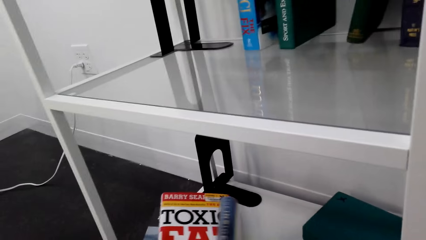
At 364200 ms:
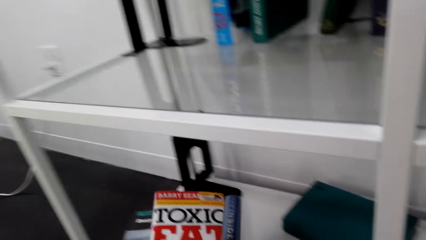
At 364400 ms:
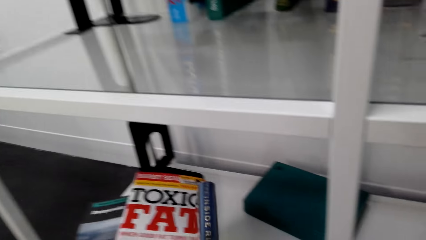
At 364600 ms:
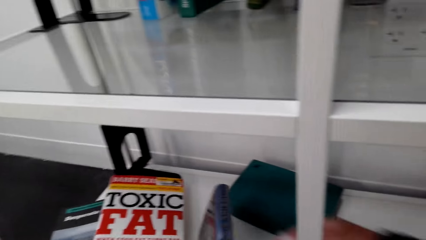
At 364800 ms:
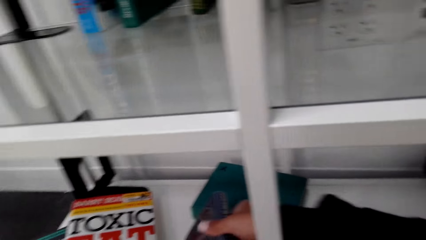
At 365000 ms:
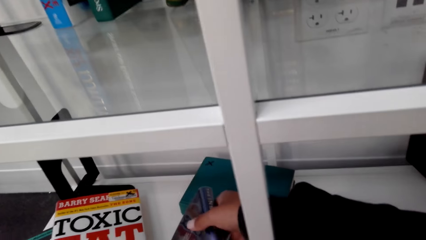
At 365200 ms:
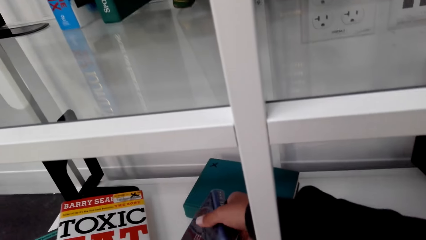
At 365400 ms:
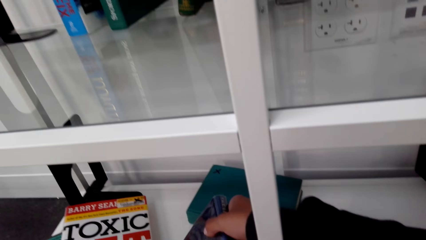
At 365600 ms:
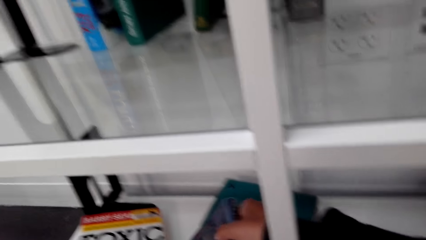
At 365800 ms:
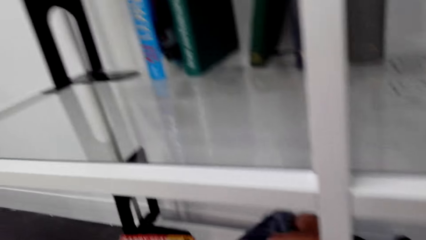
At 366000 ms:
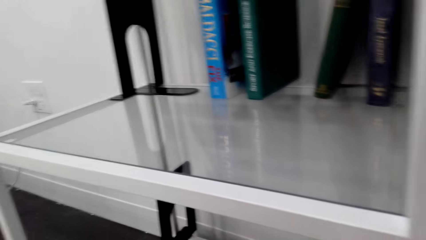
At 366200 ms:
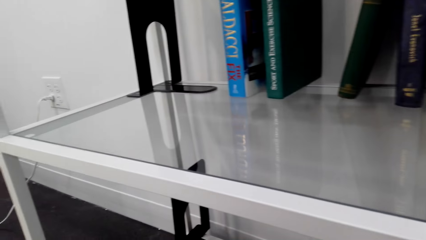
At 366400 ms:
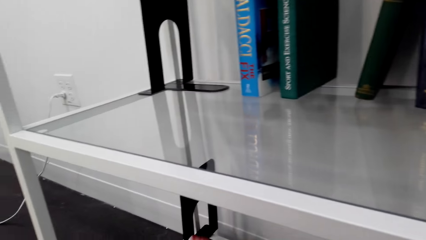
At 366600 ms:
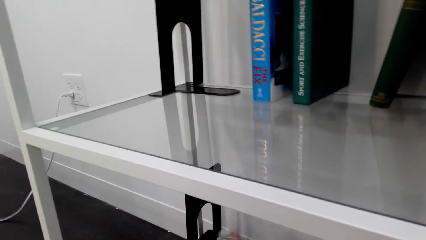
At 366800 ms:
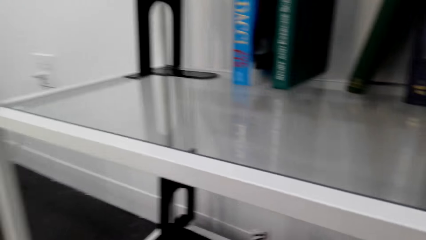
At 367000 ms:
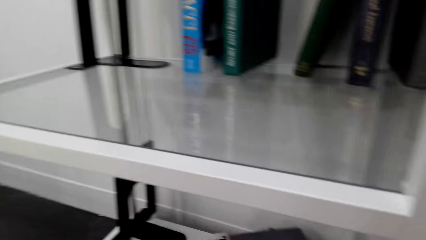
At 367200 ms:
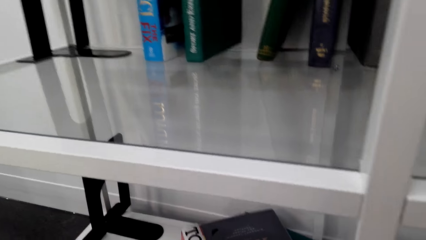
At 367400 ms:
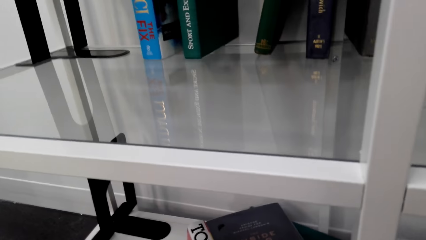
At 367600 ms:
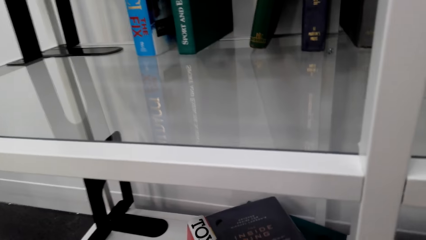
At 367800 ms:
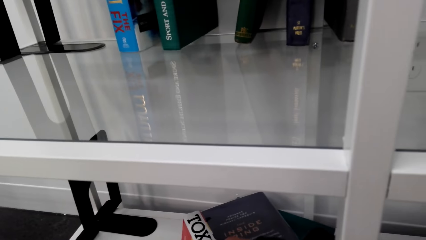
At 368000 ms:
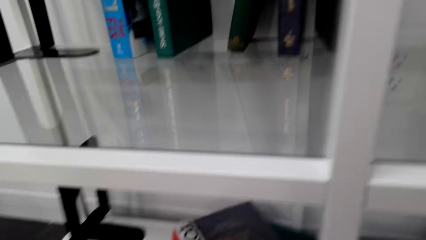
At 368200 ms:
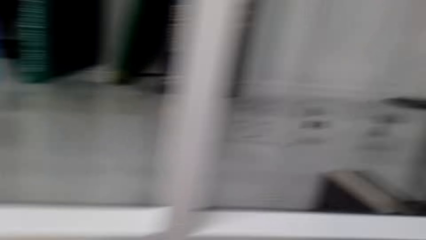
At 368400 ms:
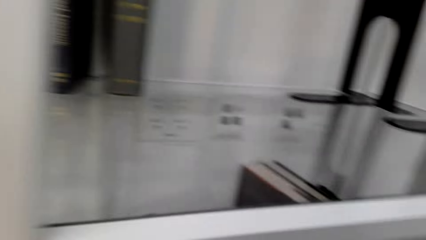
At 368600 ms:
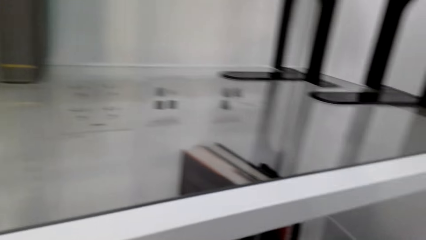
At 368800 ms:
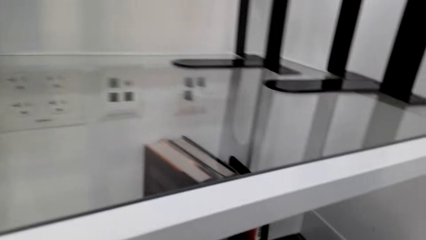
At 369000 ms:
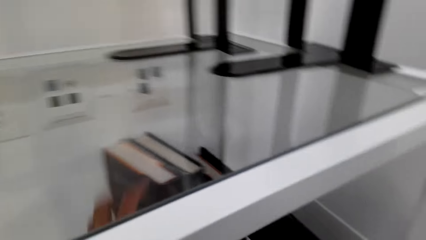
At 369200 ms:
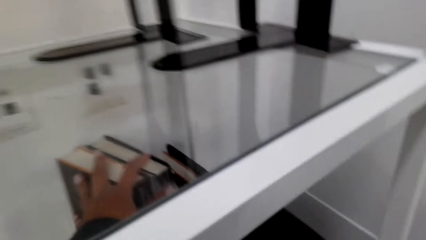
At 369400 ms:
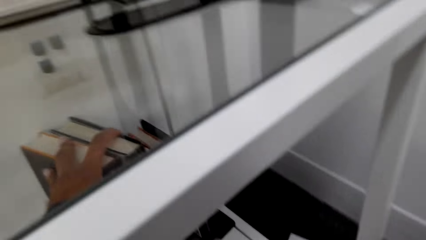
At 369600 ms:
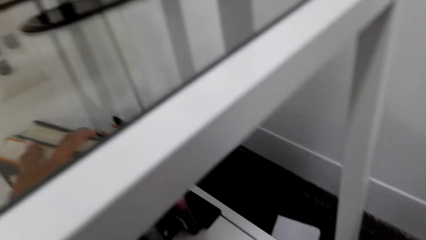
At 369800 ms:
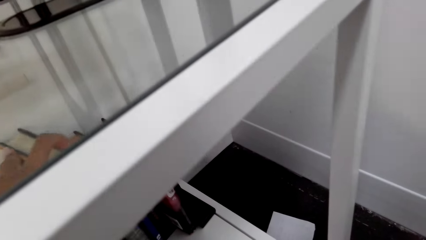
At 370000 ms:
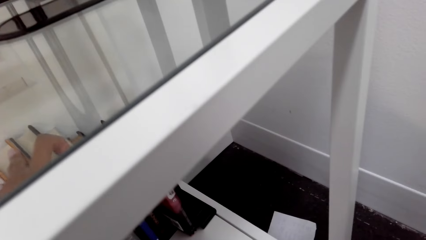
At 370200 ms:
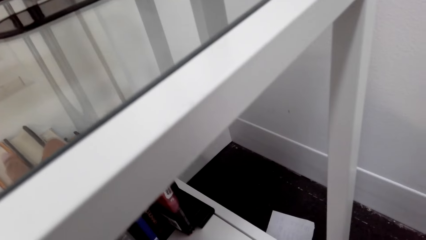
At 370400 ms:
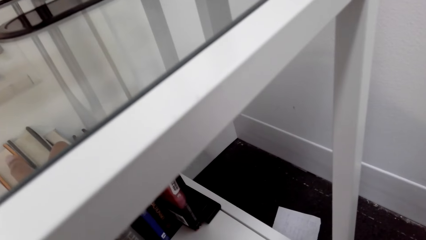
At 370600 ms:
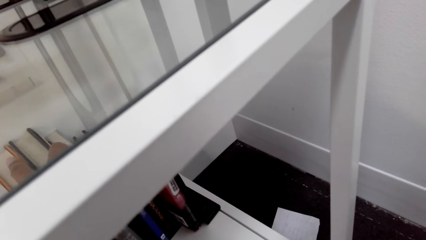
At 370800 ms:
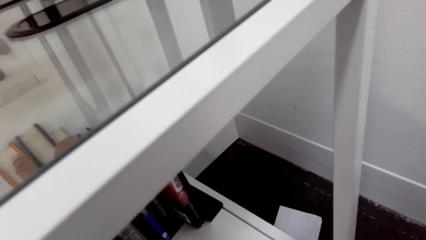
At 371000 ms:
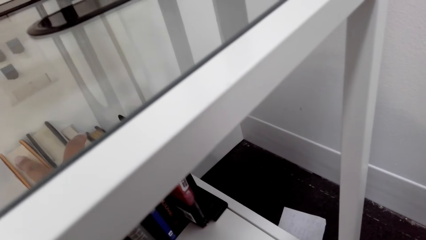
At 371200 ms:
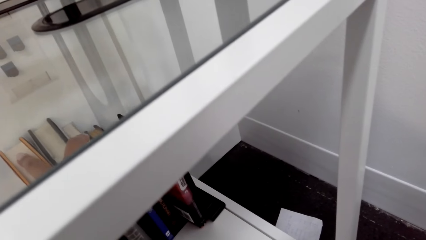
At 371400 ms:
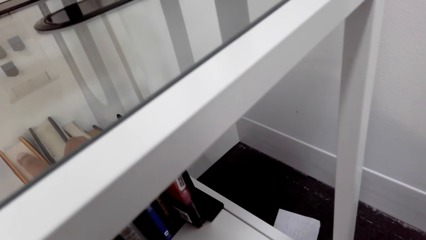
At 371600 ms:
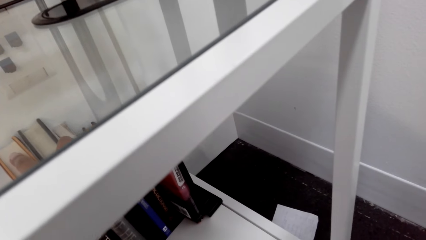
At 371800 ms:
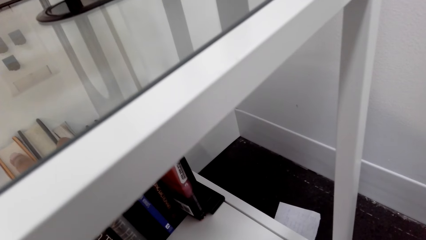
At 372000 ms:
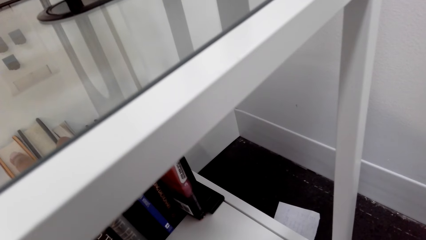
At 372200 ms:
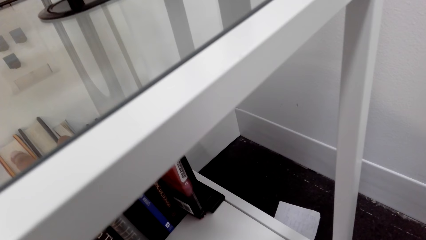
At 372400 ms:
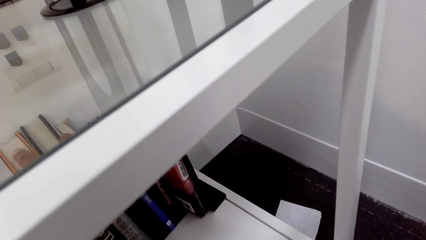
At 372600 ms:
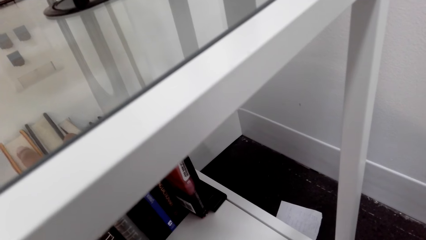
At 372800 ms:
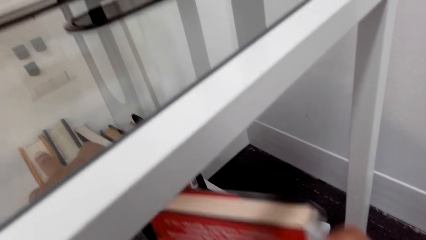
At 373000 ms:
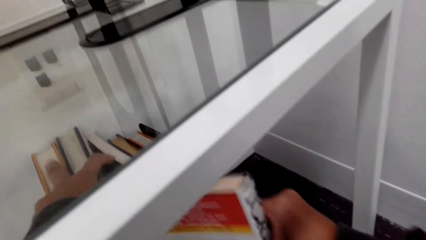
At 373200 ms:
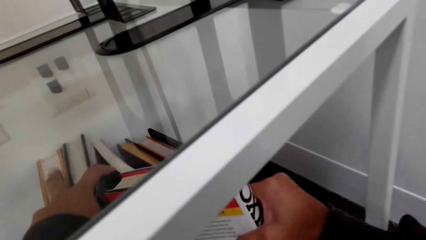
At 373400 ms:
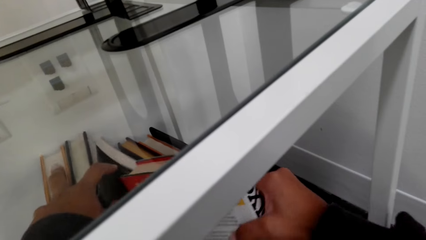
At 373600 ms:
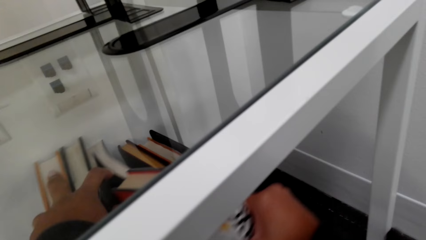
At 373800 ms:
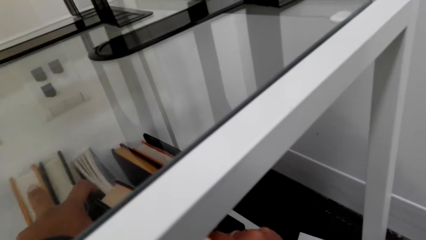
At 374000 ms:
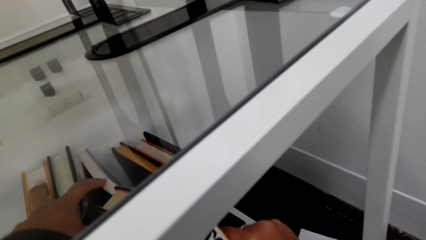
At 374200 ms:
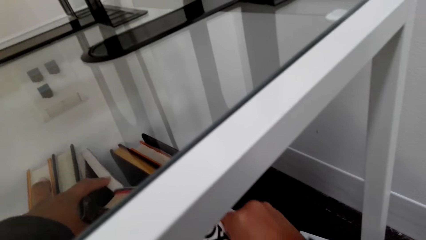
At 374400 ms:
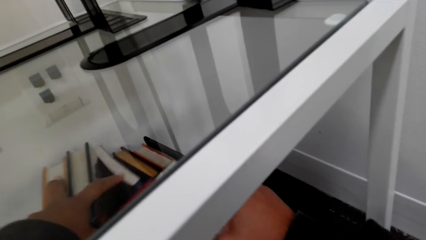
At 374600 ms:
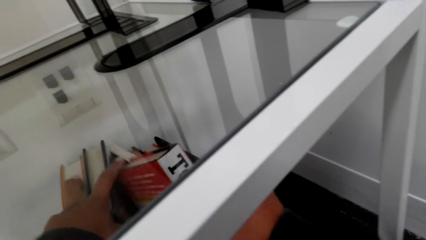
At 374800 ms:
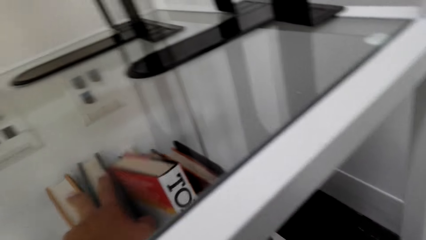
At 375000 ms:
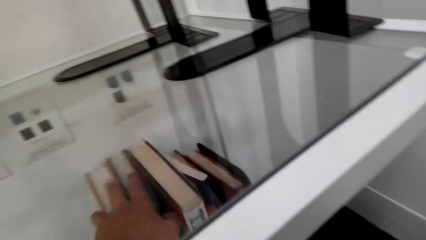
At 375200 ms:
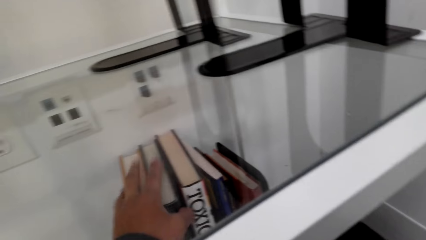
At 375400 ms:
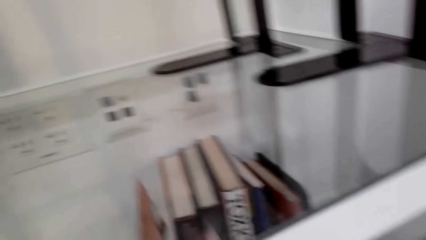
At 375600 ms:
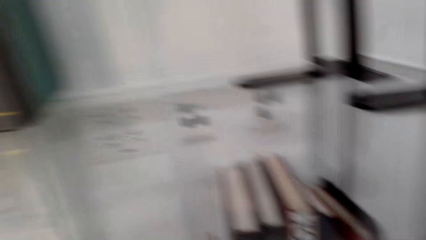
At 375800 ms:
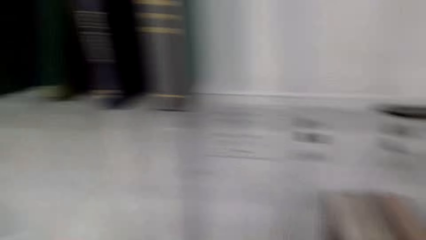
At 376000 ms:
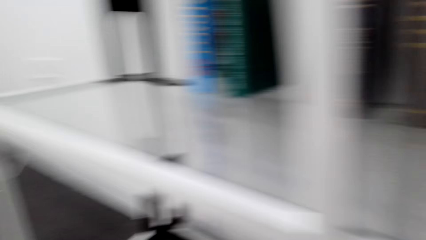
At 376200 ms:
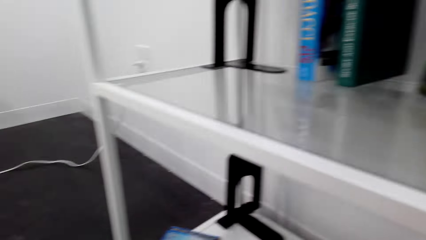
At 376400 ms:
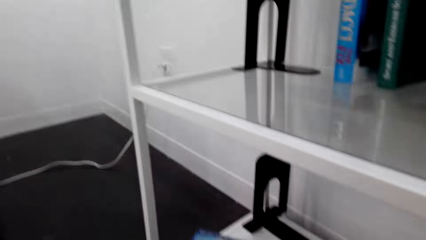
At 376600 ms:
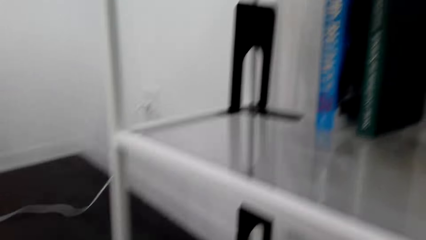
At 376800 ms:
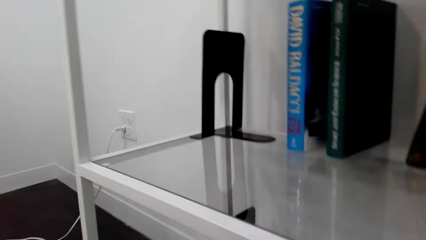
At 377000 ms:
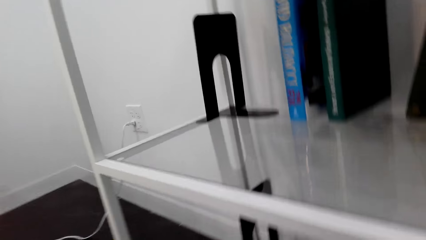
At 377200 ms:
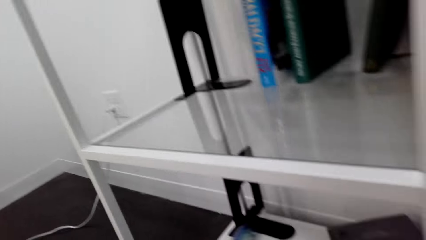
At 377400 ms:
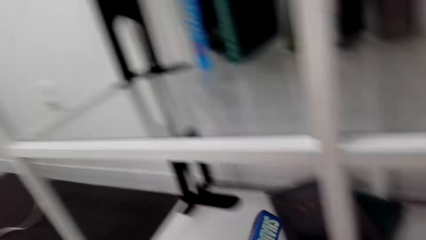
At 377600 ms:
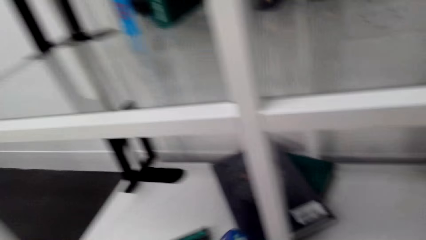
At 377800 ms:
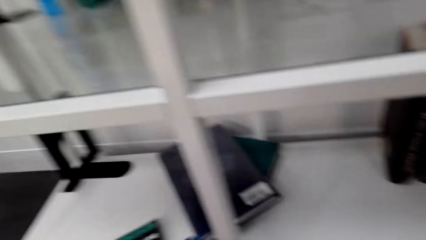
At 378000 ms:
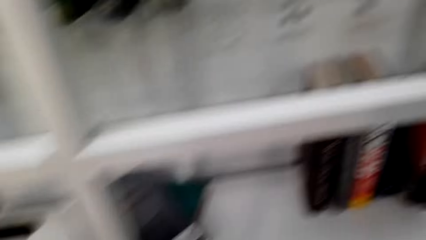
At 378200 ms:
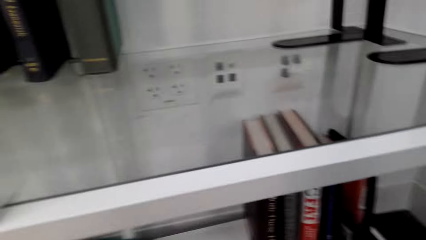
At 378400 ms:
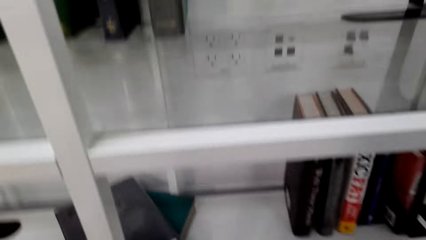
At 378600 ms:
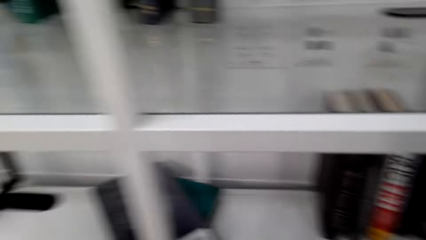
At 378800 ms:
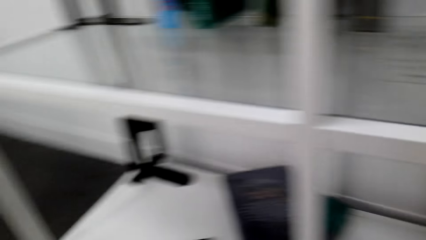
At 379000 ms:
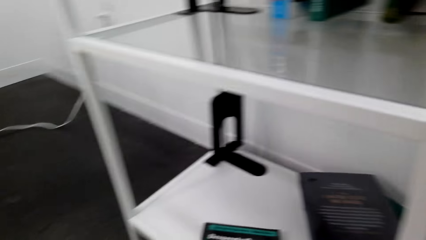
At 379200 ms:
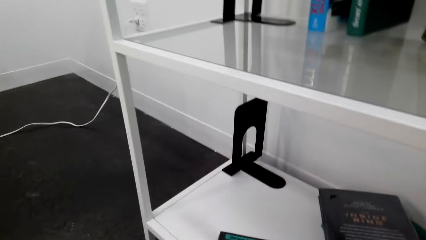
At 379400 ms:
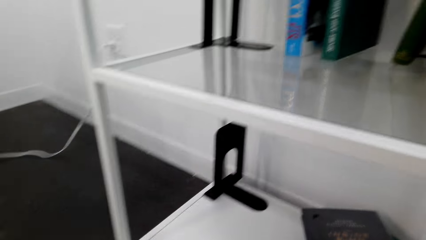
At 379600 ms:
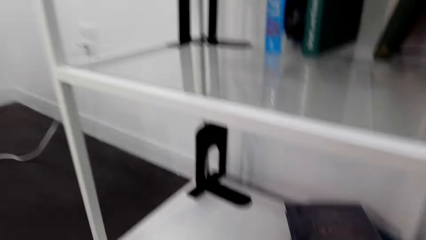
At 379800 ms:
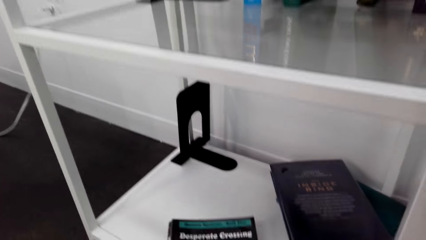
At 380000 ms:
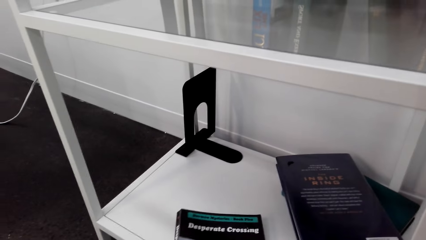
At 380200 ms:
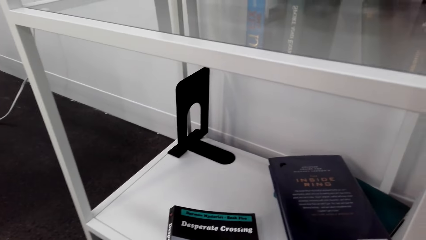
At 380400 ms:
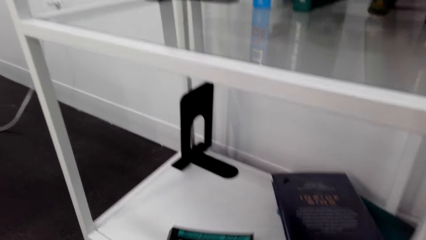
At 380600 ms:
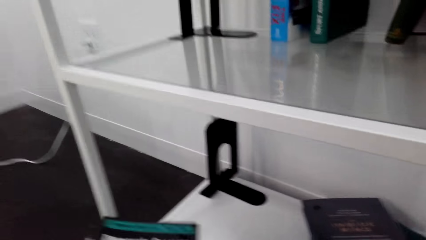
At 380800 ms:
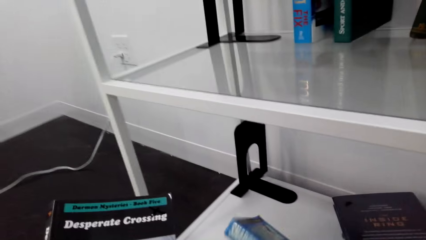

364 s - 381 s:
The camera wearer grabs a book. They look left. They look at a shelf. They place the book on the shelf. They look left. They pick up a book. They lift the book.
